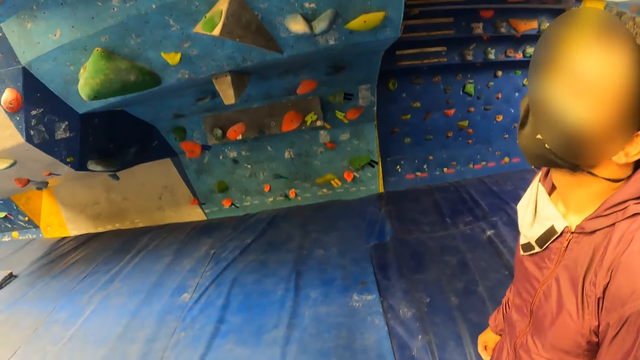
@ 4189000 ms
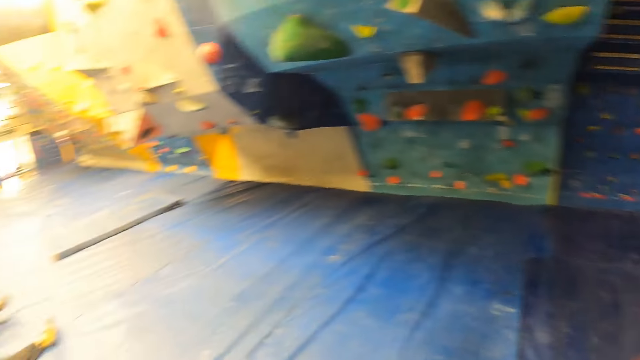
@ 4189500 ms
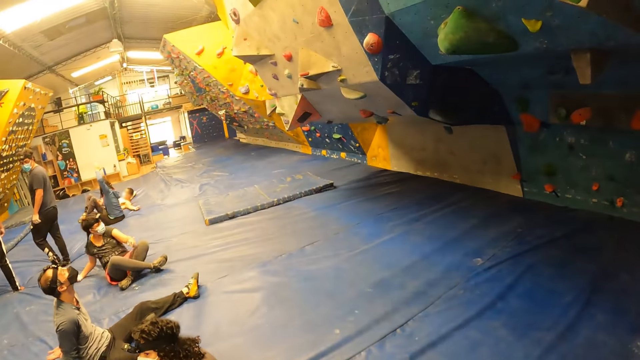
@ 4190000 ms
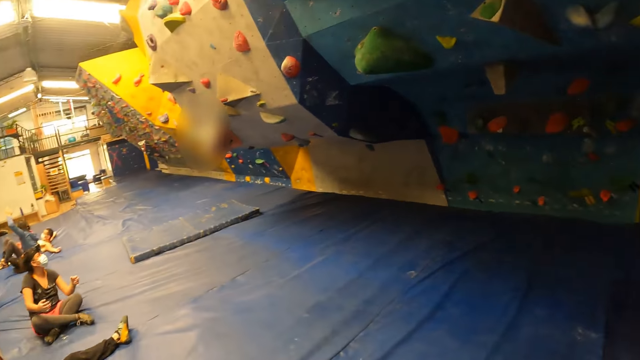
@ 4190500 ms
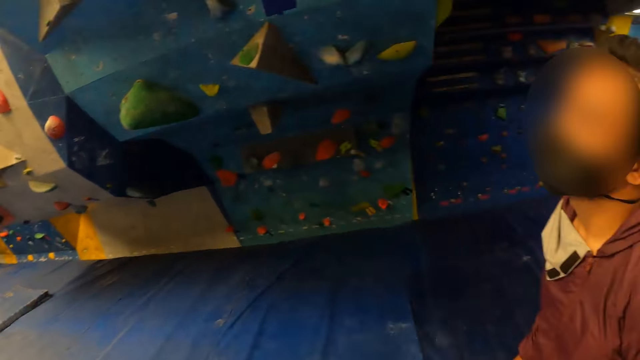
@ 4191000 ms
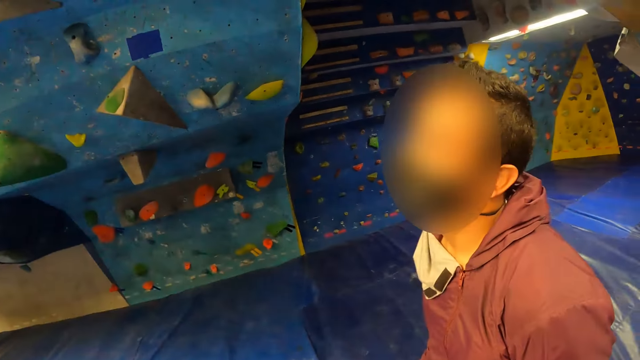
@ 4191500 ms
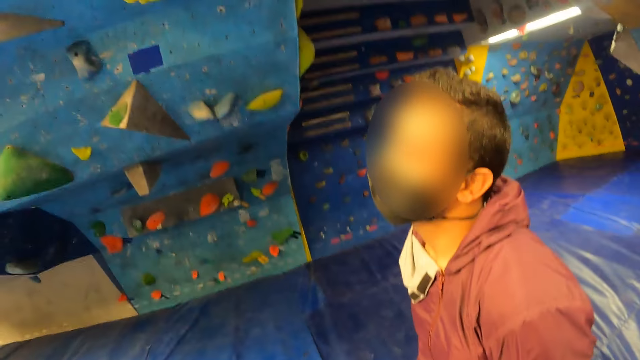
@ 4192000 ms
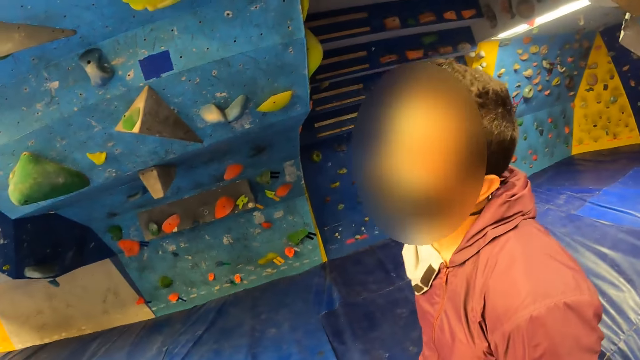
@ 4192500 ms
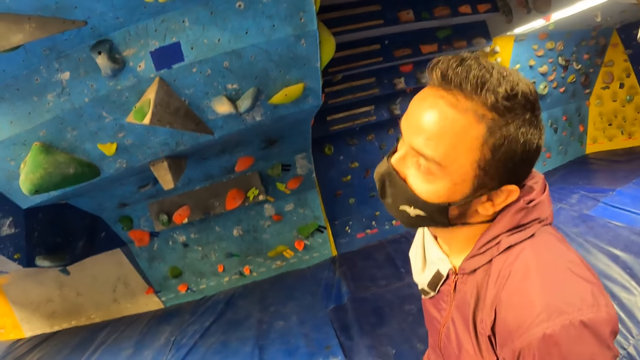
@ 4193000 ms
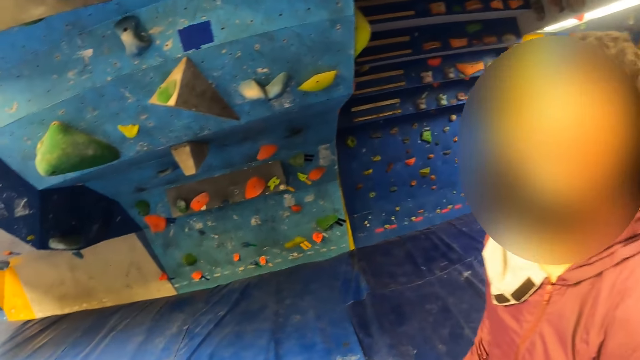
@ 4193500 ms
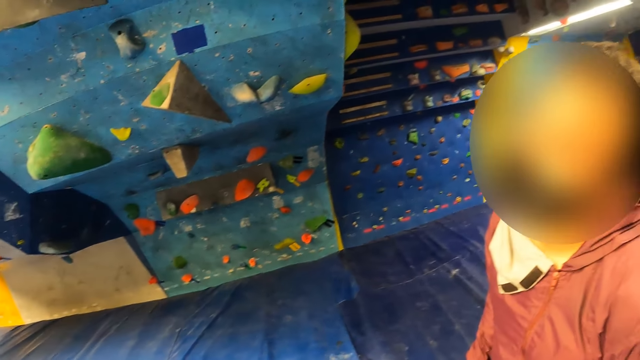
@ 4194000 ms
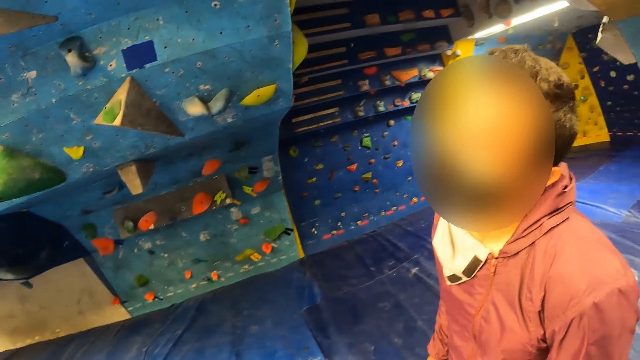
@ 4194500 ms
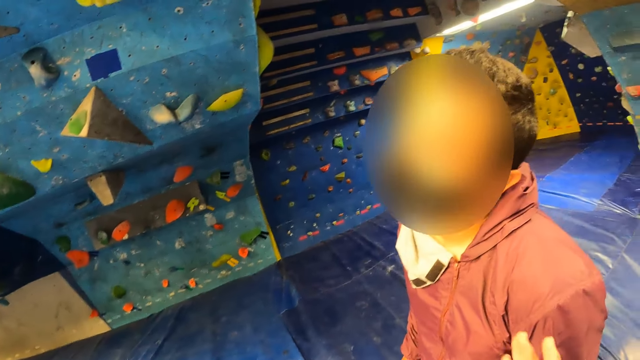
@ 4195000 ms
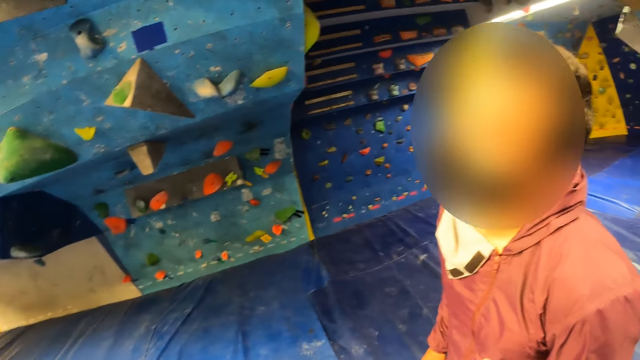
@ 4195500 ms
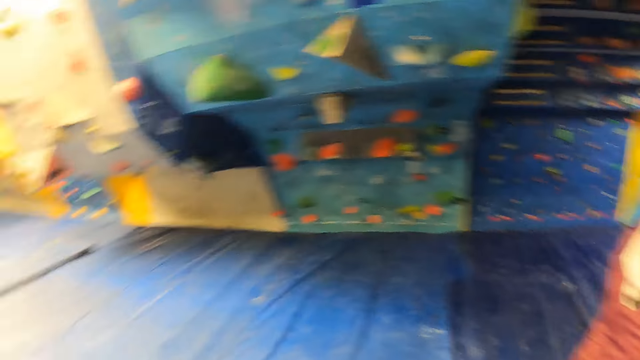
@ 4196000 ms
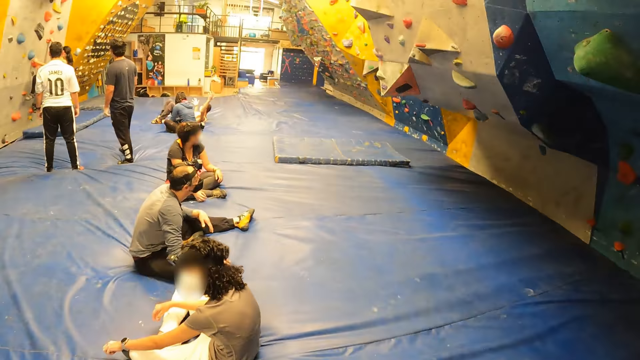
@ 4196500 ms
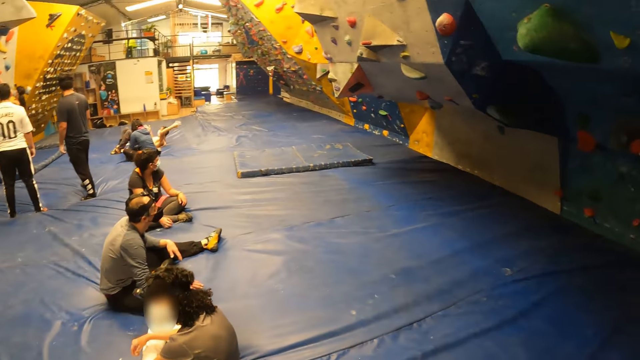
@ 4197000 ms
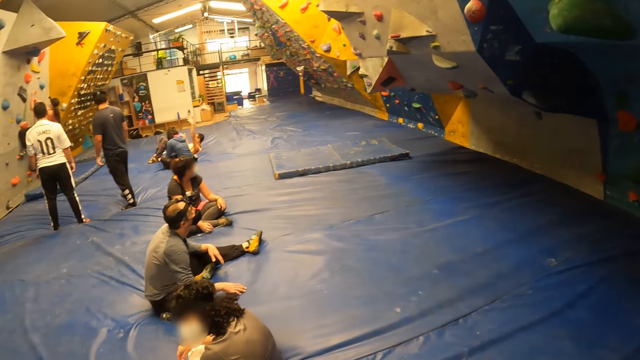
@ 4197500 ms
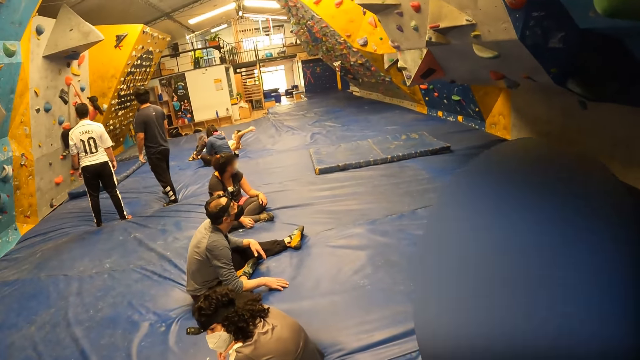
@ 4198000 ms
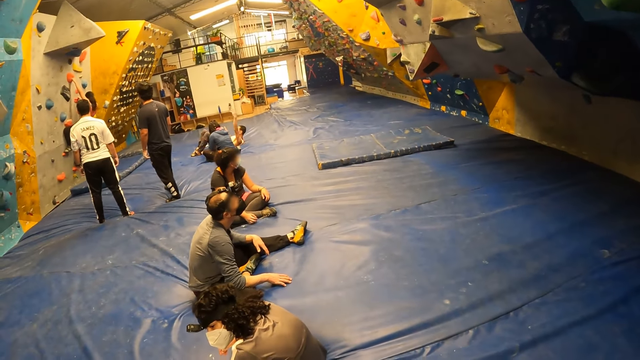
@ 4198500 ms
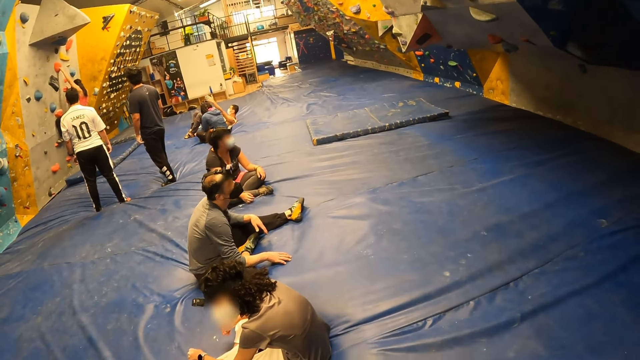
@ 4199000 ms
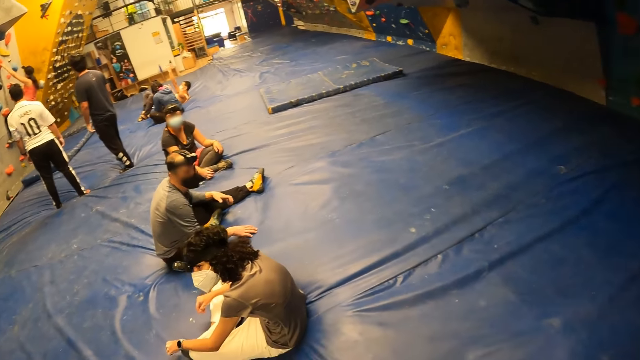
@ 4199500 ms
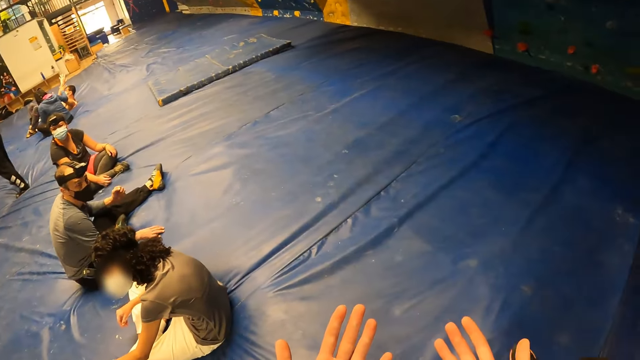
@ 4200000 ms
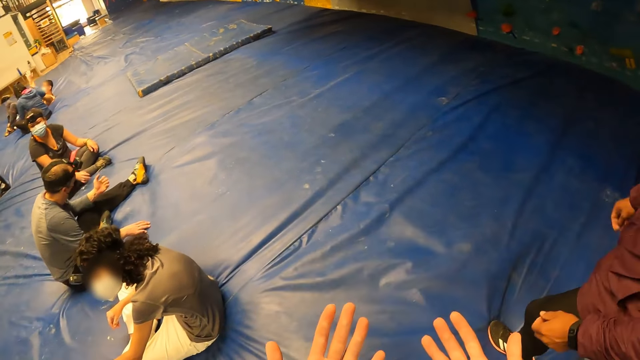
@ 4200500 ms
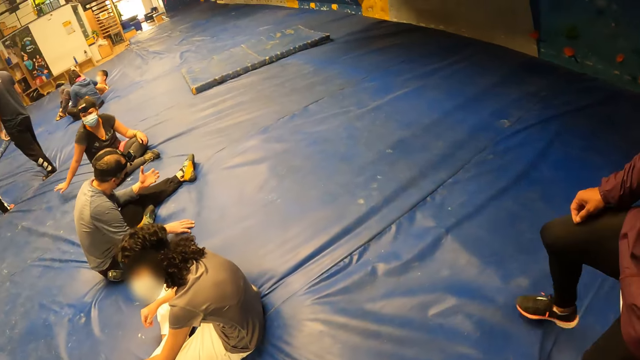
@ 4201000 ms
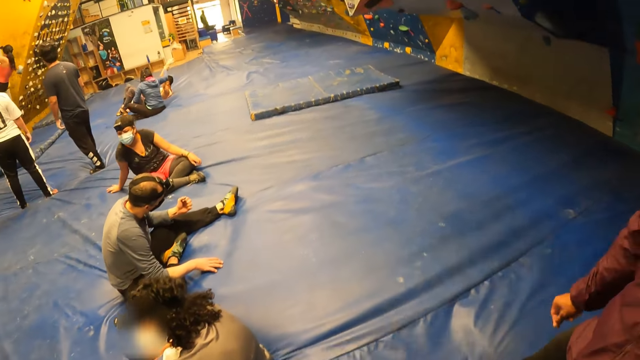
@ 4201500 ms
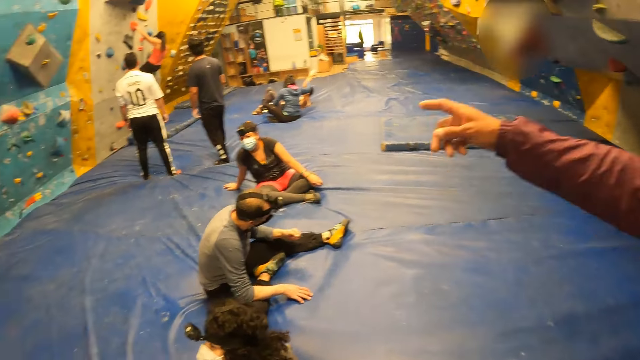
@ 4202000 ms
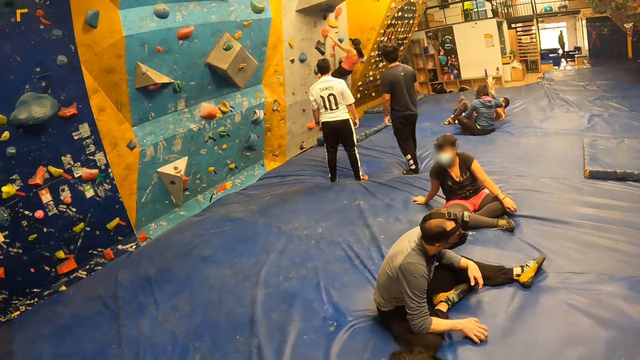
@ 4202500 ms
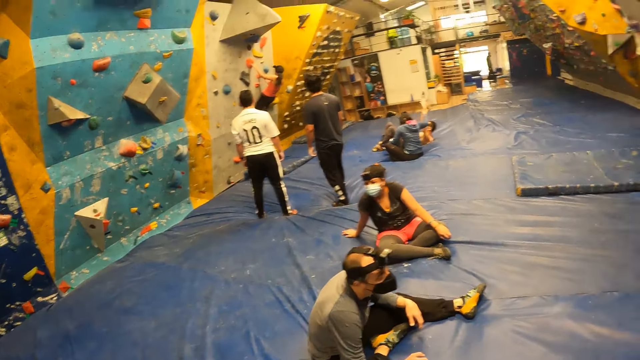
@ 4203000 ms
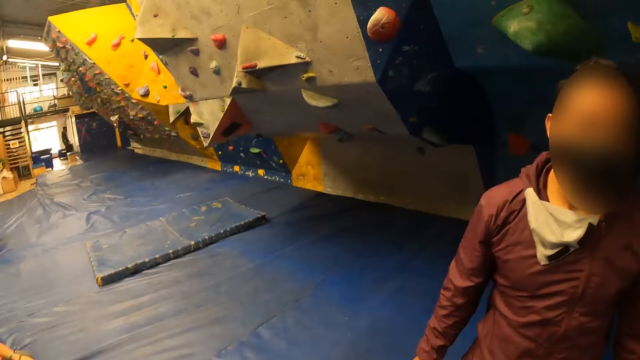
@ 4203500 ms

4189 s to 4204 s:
The camera wearer walks around. They open both hands.

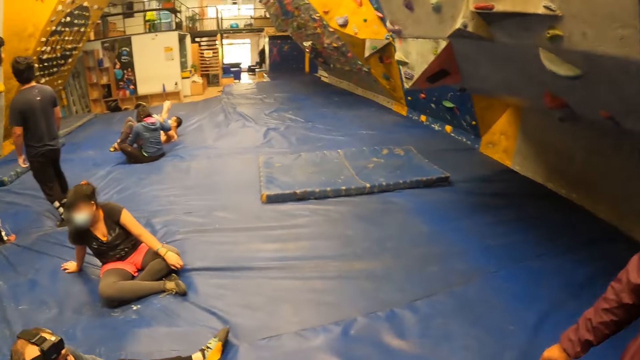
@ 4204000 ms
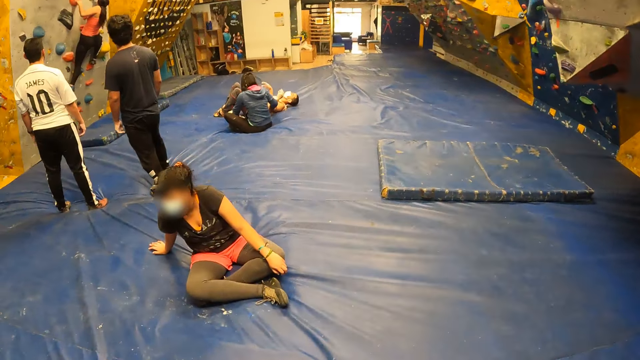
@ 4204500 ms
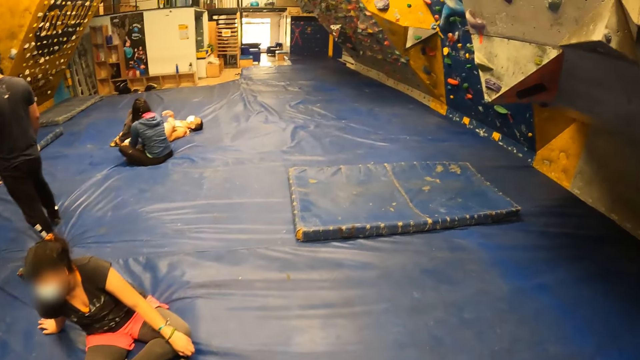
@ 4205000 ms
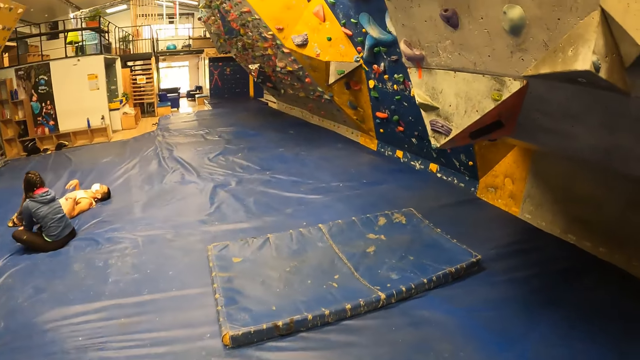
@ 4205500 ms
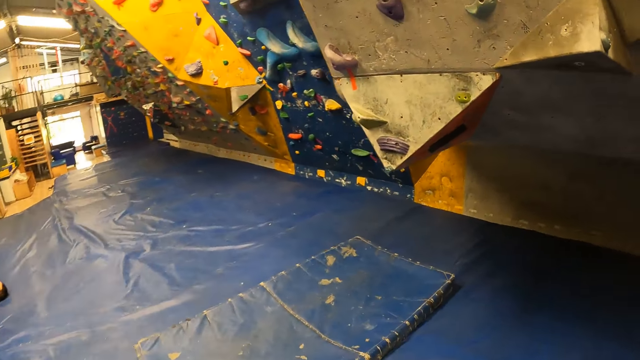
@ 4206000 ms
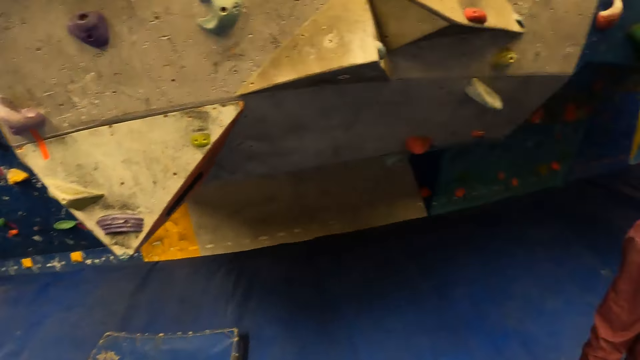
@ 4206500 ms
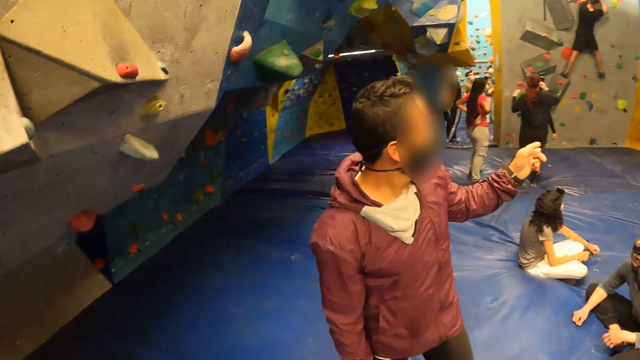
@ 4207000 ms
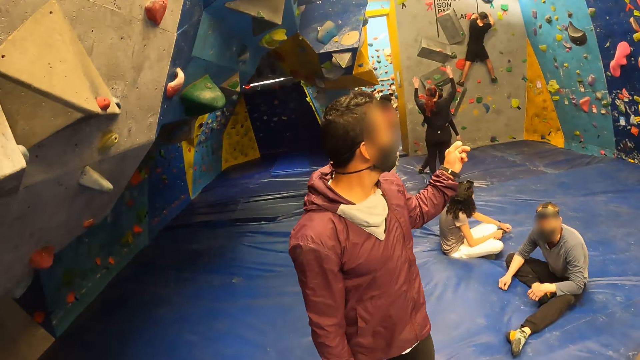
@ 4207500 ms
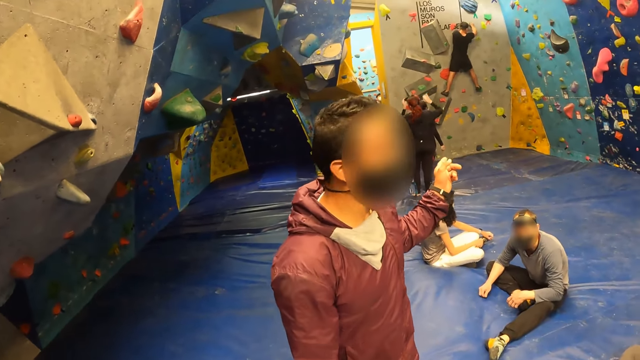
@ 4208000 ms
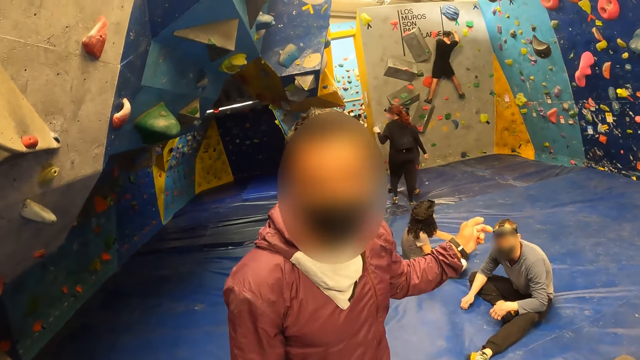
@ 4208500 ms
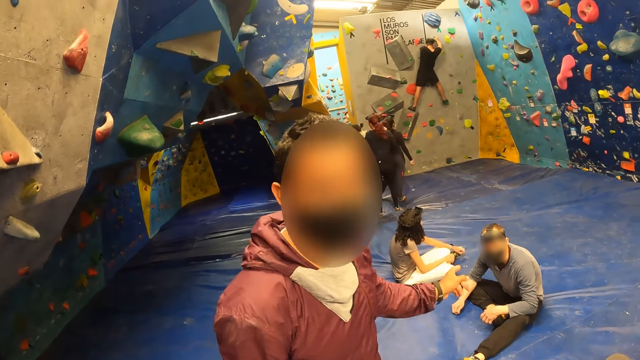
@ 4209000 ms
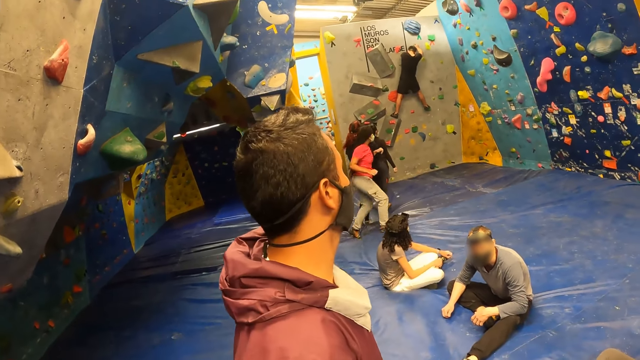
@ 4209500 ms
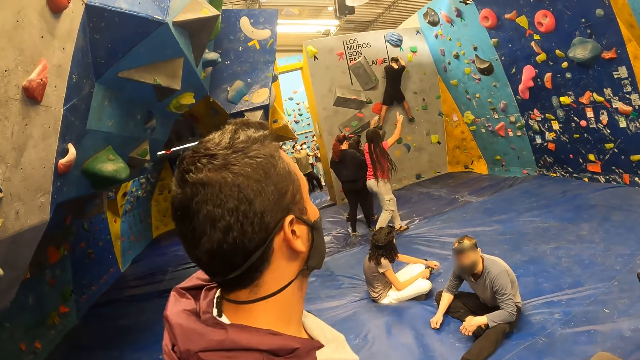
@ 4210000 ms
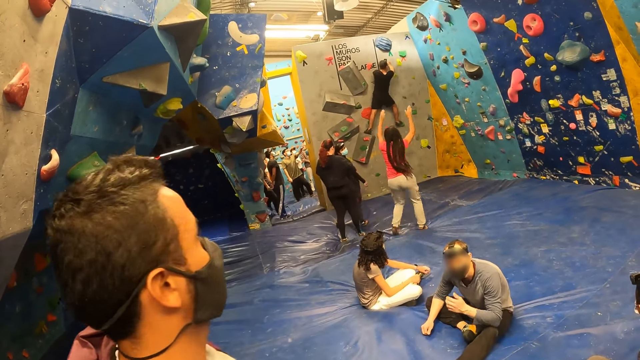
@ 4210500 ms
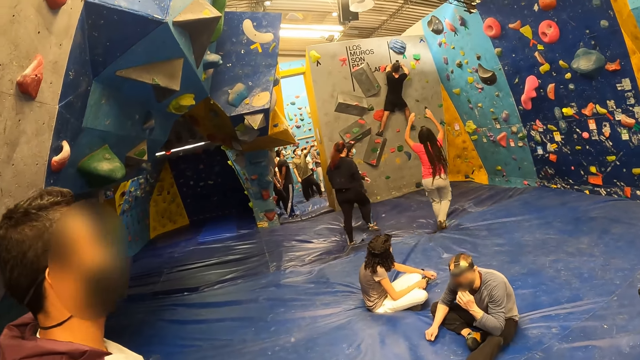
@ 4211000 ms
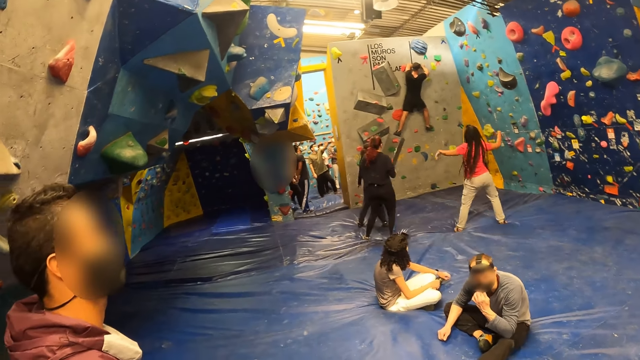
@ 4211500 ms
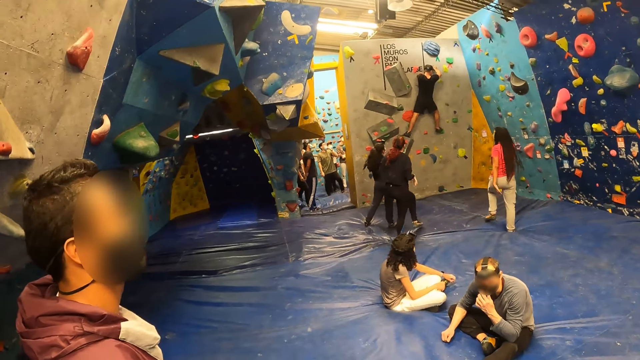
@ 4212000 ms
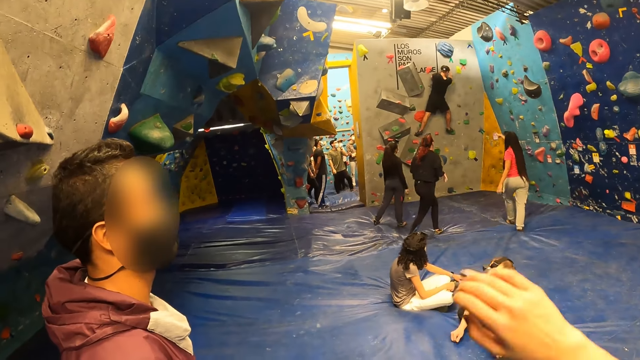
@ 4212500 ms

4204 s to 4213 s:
The camera wearer interacts with the man.
